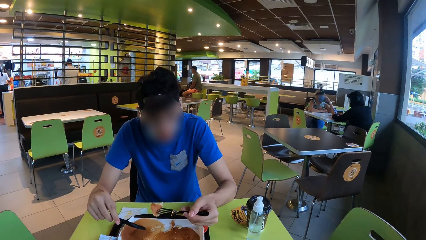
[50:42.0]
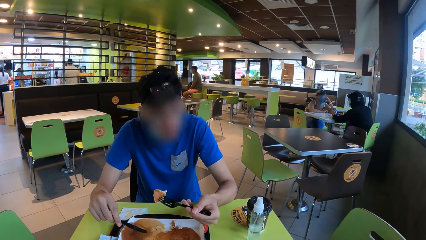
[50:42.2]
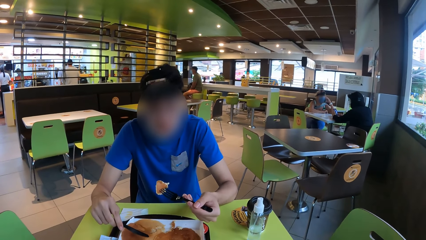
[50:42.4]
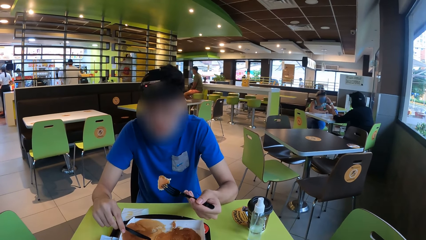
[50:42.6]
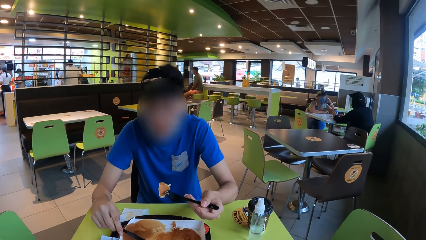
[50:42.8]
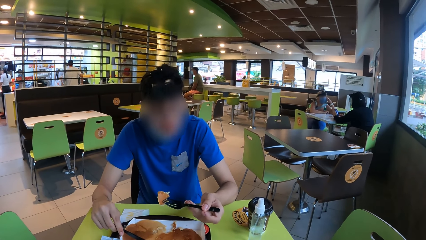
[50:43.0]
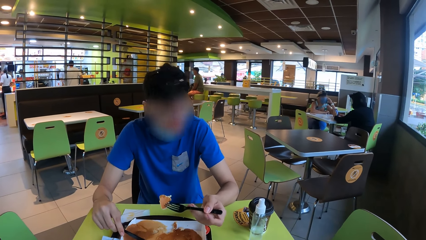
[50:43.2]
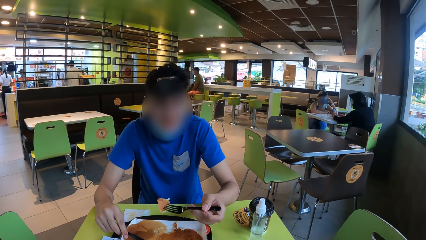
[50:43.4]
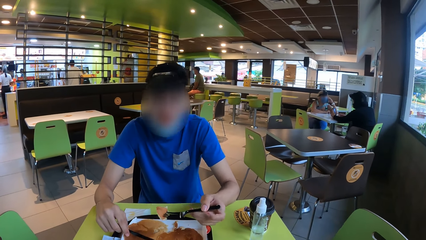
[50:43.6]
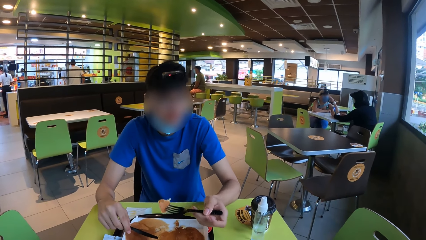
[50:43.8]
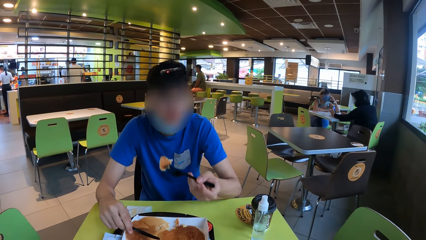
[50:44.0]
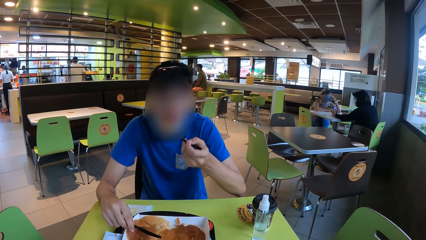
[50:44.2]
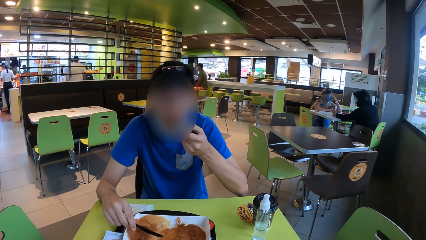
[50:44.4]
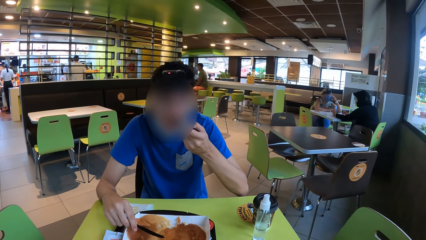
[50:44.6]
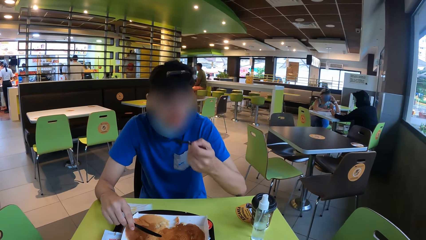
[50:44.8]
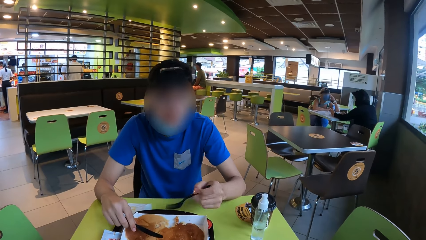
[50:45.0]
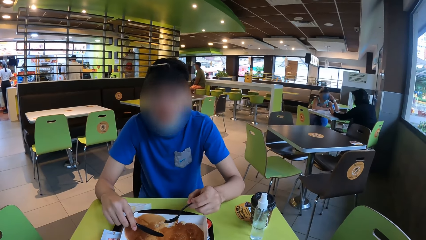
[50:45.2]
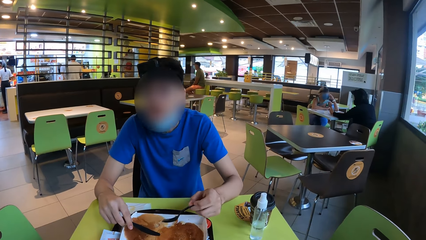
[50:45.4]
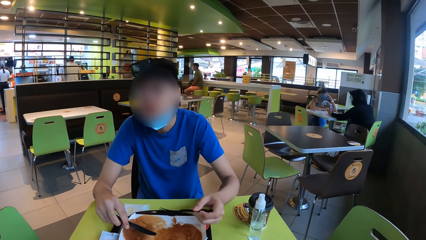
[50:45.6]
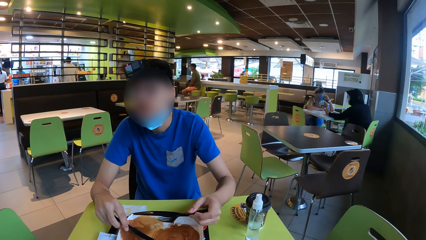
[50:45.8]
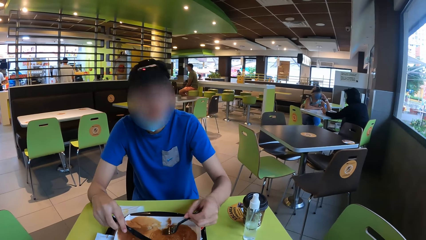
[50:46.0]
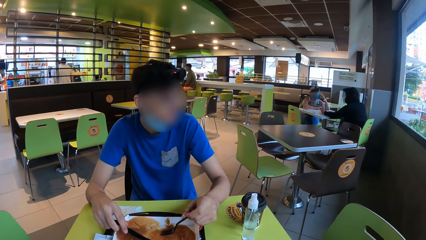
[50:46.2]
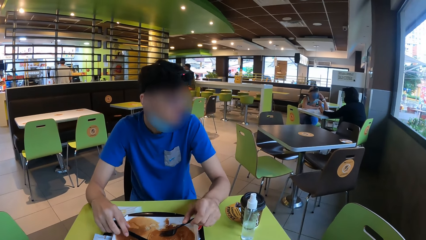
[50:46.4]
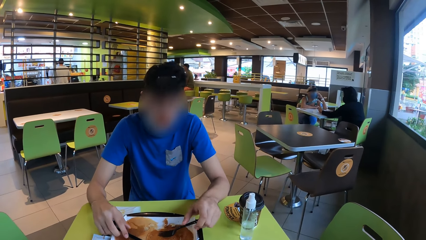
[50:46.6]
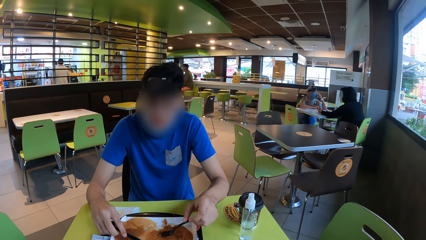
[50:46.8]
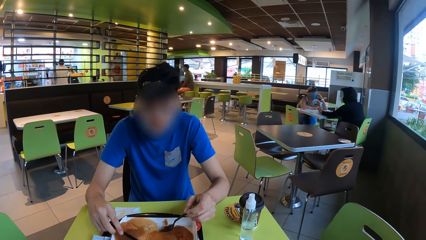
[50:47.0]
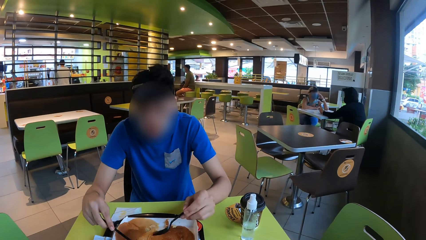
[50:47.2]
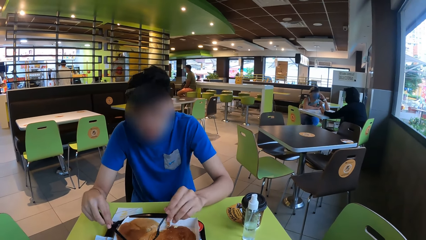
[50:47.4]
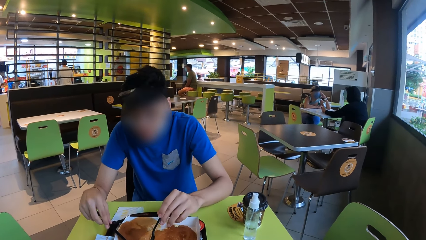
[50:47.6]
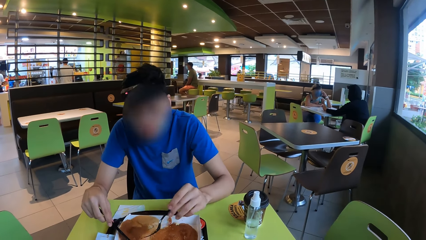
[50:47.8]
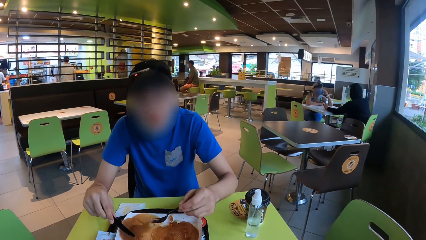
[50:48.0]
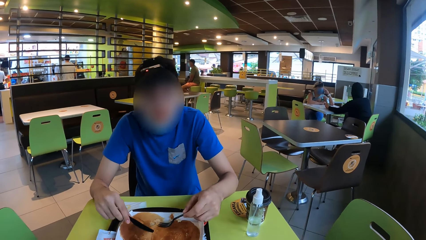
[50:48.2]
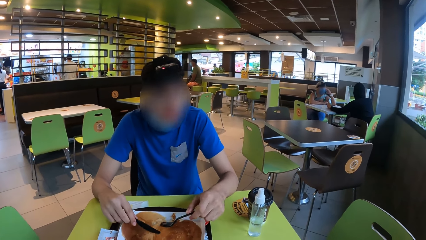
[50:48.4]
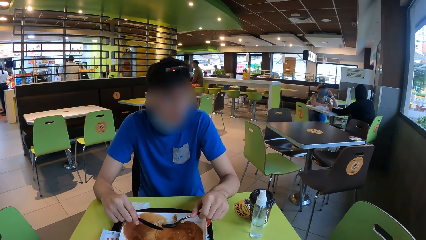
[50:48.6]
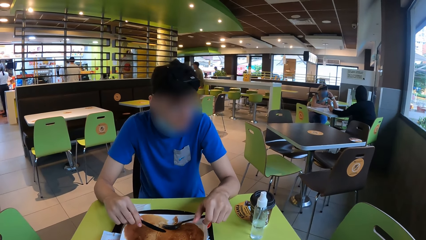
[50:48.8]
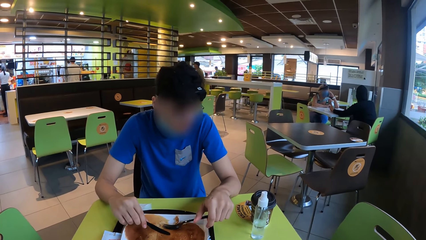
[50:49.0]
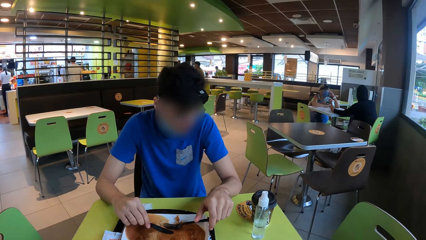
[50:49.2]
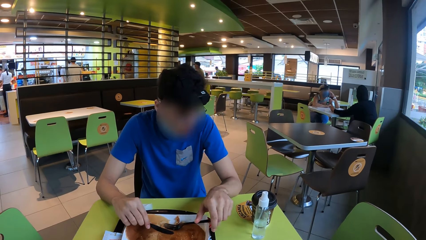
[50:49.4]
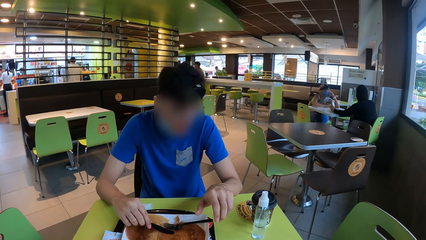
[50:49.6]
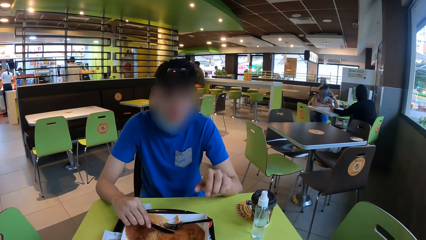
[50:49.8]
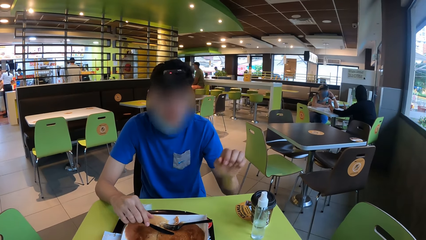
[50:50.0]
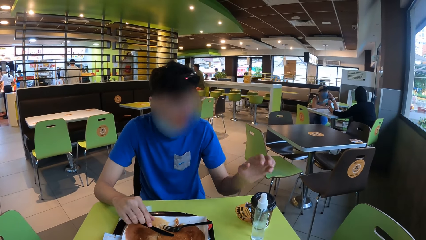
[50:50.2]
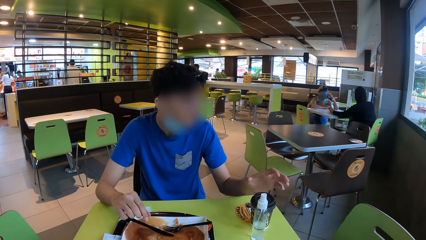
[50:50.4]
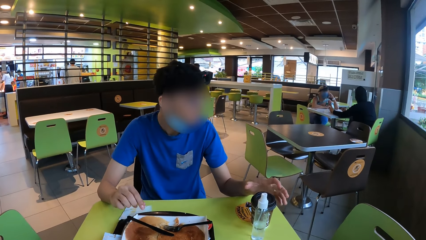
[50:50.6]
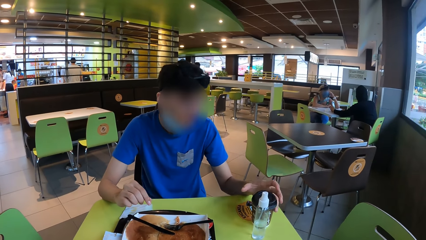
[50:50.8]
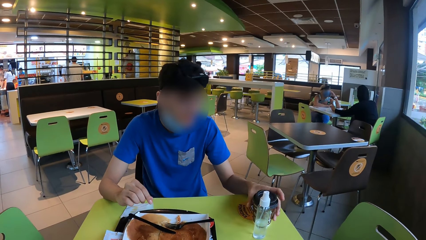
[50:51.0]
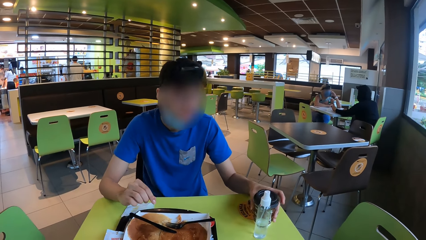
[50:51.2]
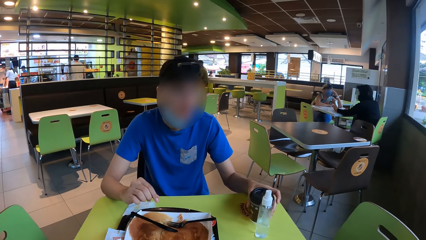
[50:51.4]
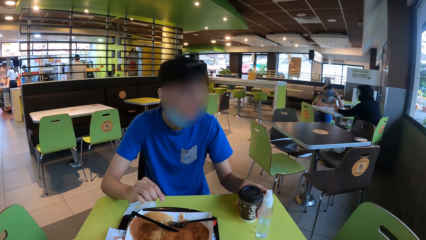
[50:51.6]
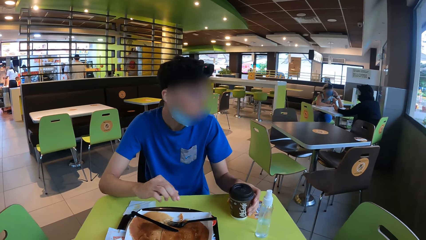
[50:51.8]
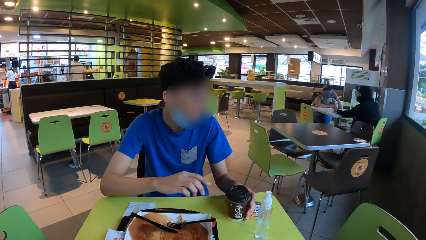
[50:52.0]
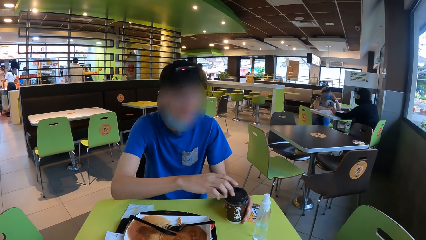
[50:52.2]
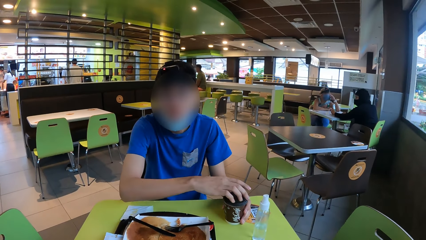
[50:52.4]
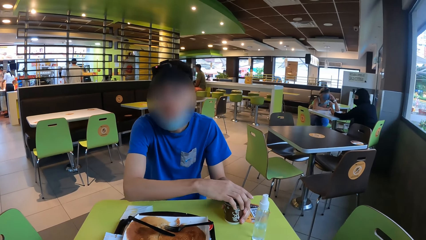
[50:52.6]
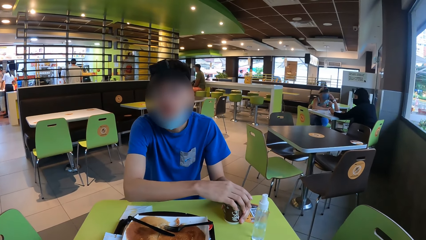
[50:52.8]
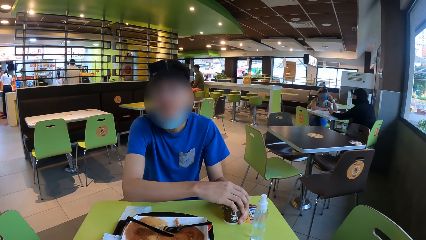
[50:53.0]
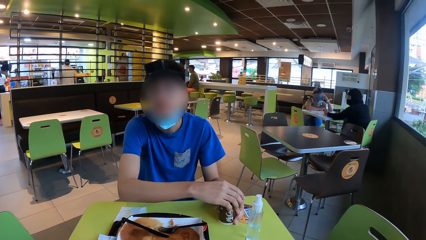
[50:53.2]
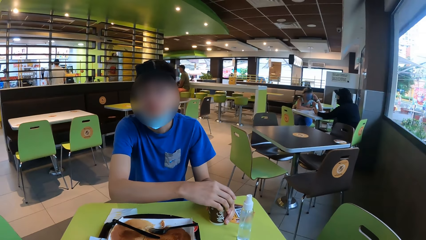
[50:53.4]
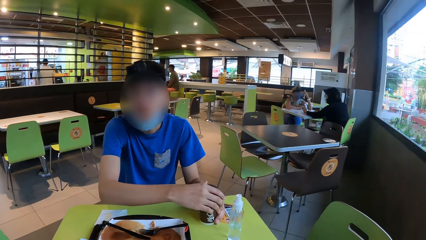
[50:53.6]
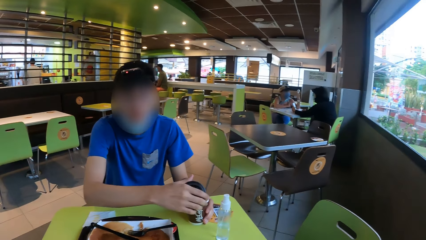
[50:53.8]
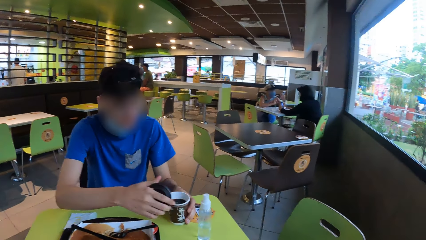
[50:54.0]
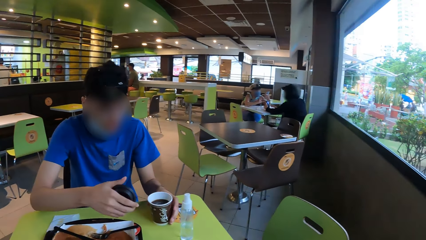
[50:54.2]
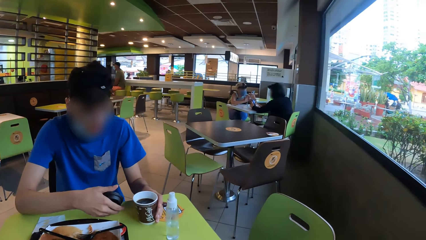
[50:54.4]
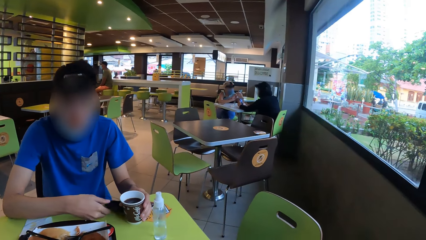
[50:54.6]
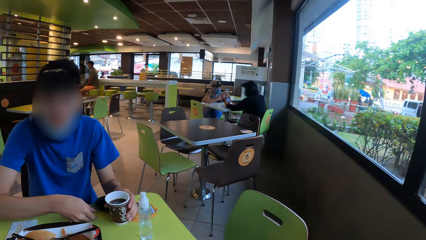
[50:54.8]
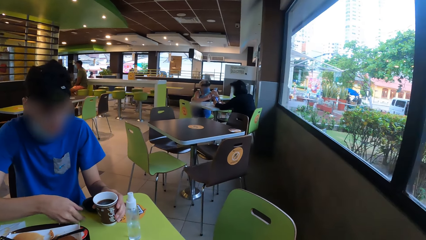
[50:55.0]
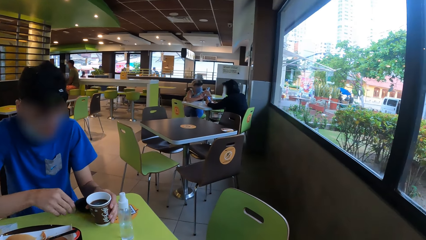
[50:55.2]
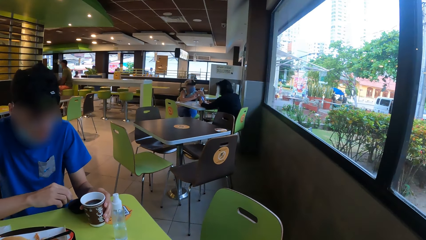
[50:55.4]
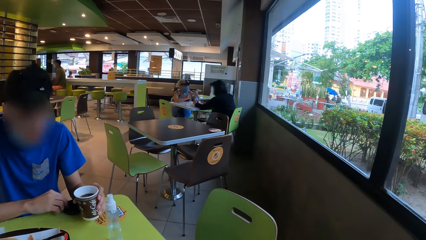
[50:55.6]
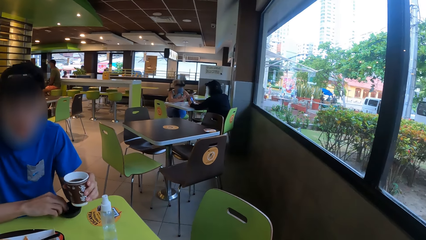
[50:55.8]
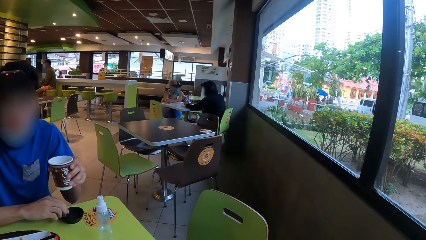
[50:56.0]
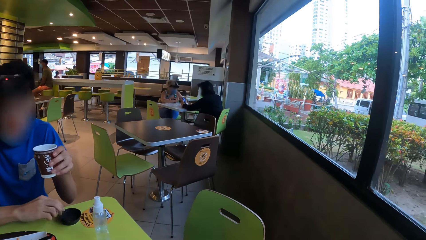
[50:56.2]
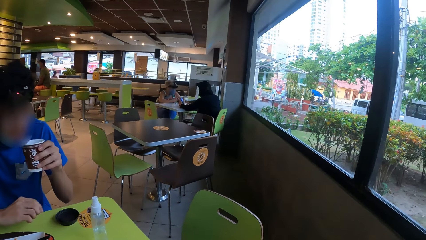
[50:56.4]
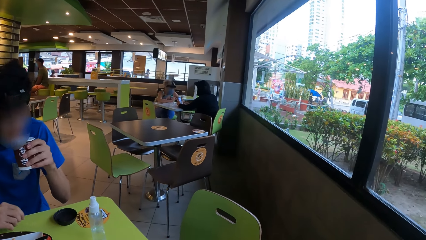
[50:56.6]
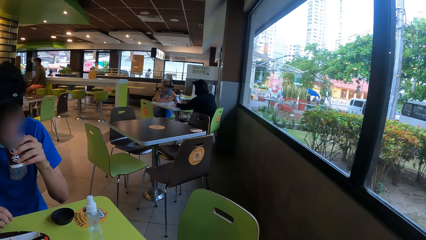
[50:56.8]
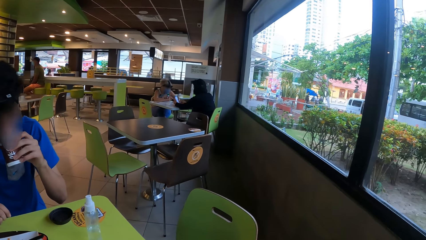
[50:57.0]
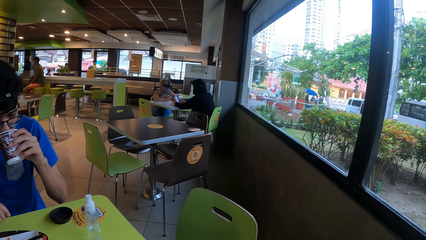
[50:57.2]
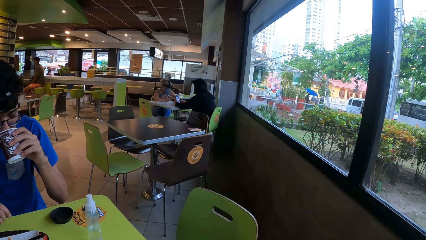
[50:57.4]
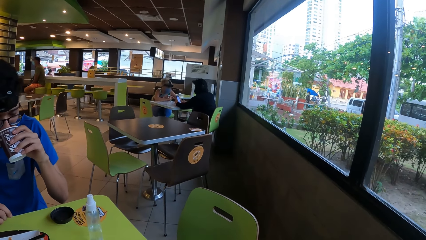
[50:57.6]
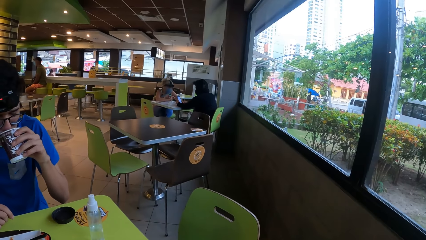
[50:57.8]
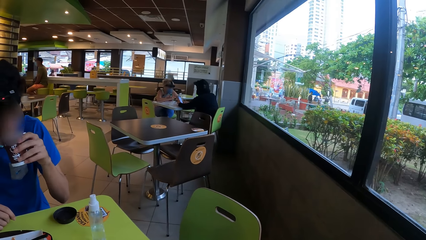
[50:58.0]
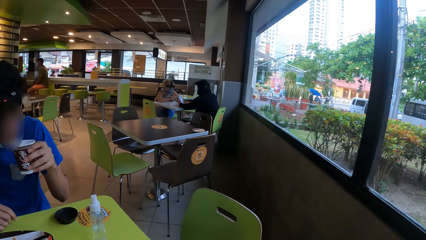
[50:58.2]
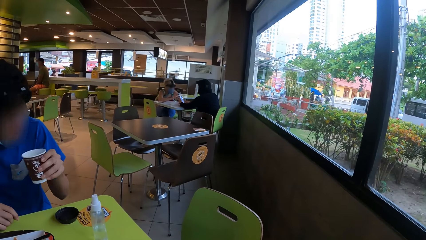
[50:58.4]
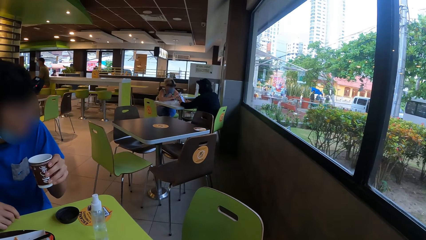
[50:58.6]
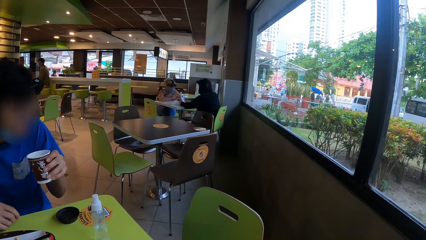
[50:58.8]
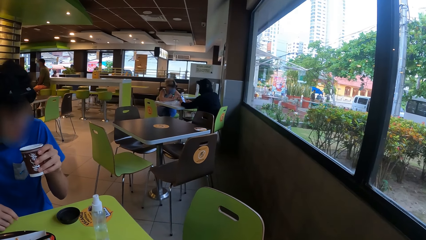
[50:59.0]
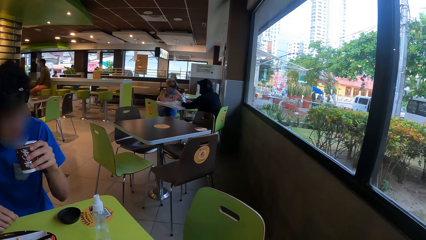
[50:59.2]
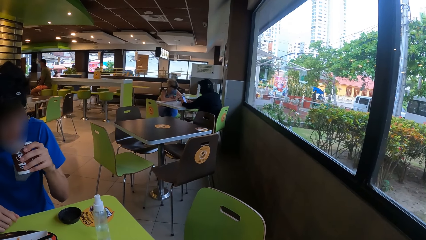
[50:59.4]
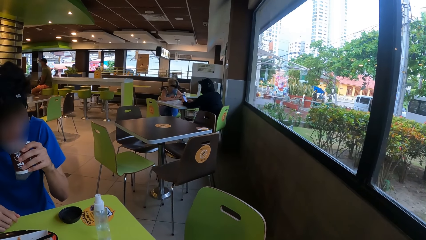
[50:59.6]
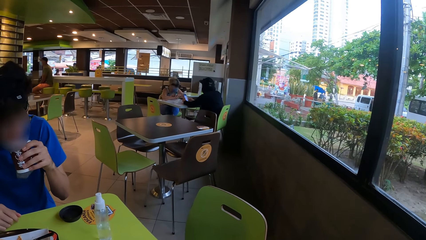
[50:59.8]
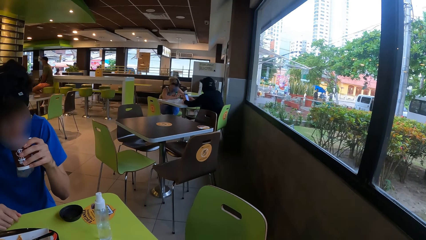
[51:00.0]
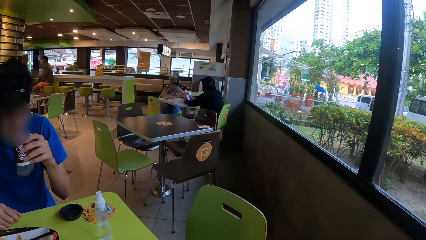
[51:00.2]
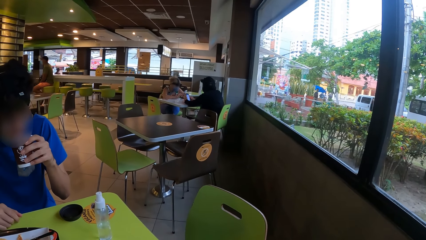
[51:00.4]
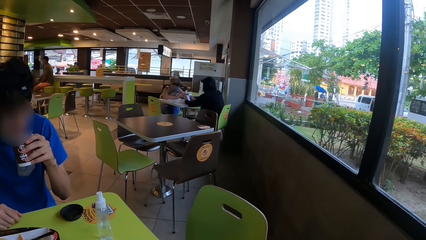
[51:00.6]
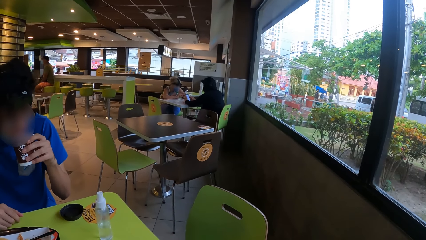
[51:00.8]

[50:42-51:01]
A man eats a snack. The man puts a fork and a knife in a plate. The man moves a tumbler on the table. The man opens the tumbler. The man places a lid on the table. The man picks up the tumbler. The man drinks a drink. The man holds the tumbler.
